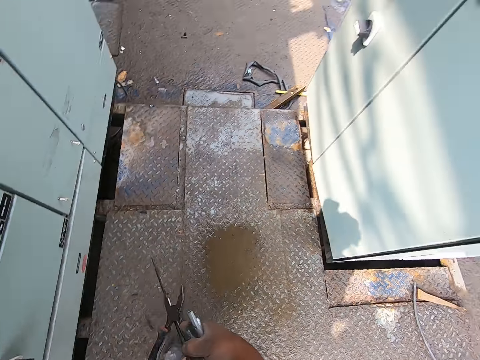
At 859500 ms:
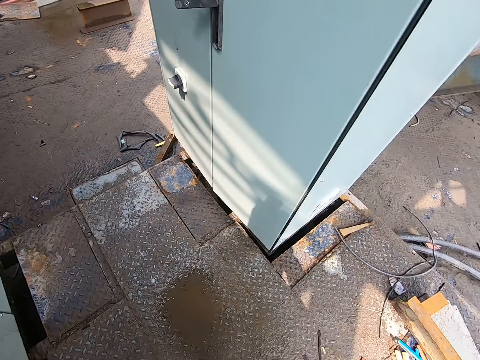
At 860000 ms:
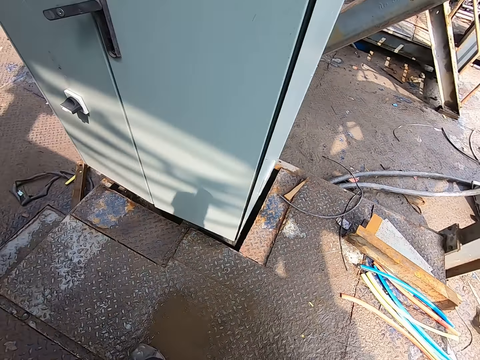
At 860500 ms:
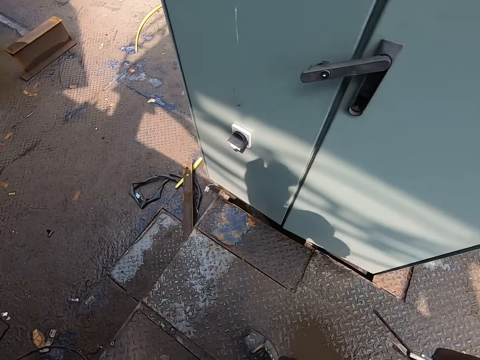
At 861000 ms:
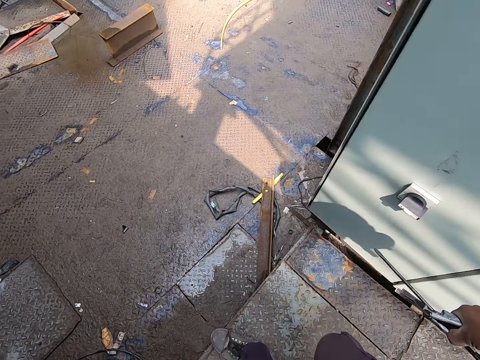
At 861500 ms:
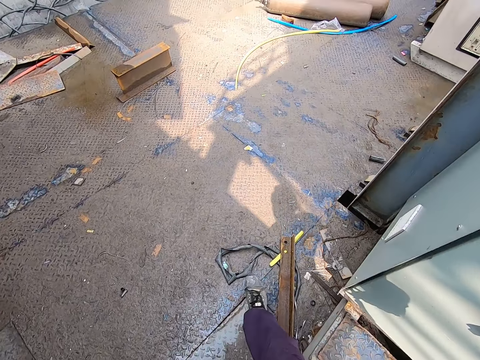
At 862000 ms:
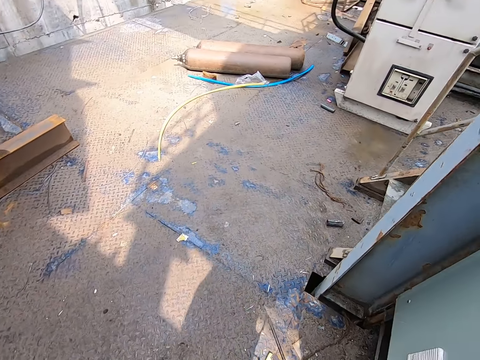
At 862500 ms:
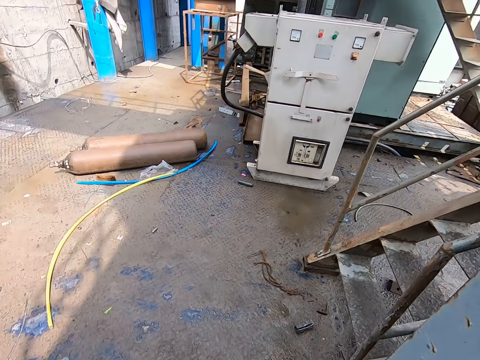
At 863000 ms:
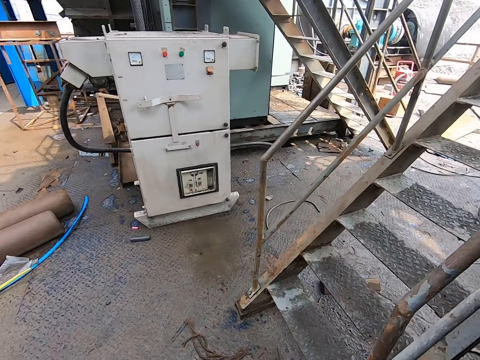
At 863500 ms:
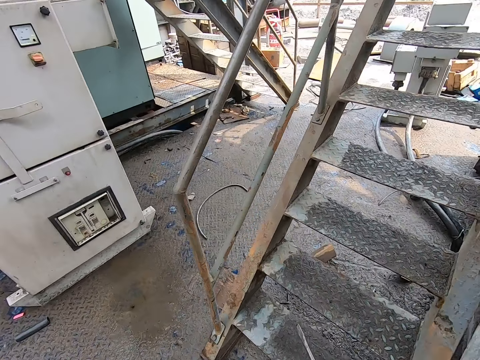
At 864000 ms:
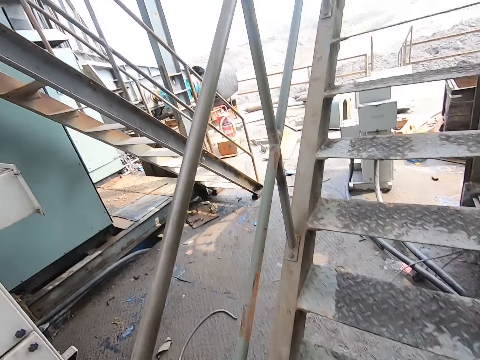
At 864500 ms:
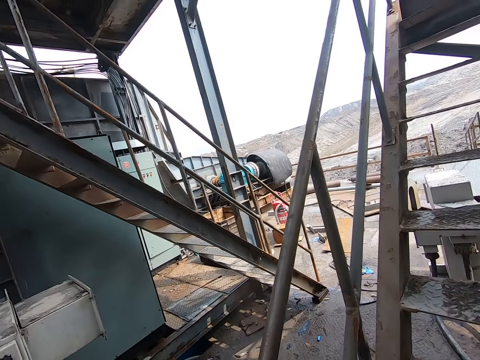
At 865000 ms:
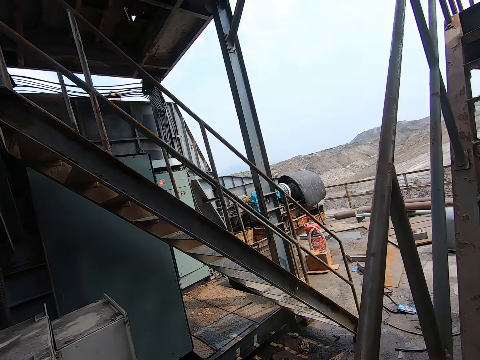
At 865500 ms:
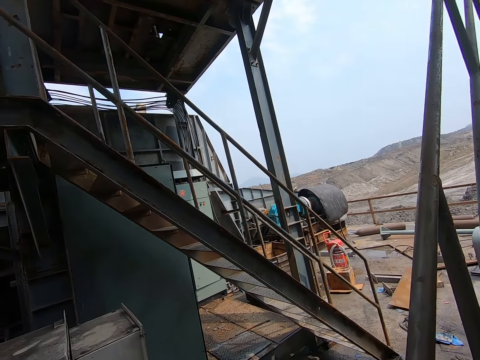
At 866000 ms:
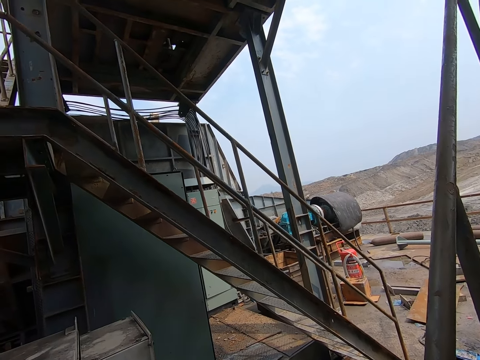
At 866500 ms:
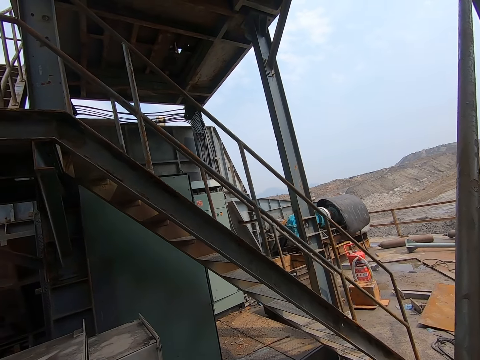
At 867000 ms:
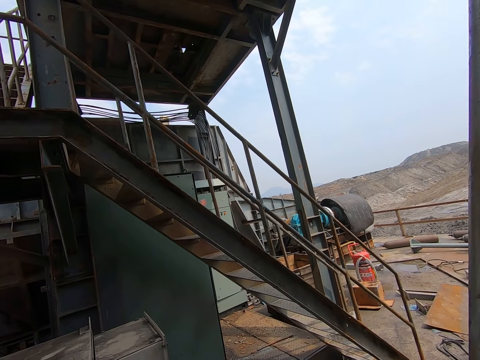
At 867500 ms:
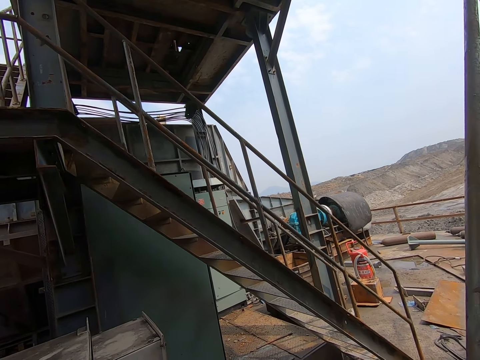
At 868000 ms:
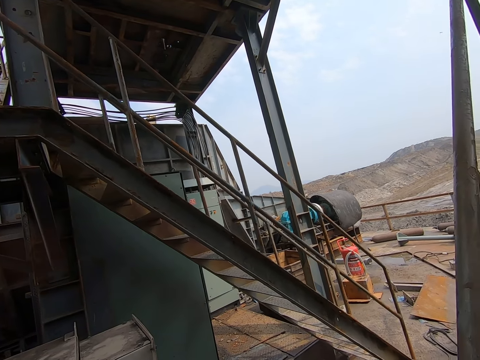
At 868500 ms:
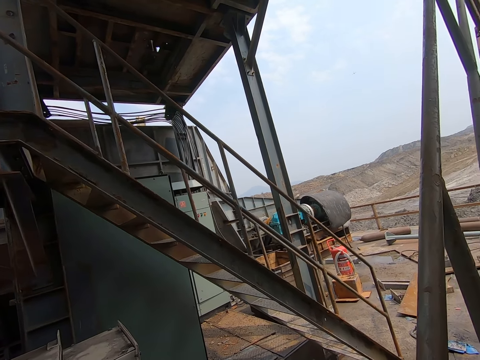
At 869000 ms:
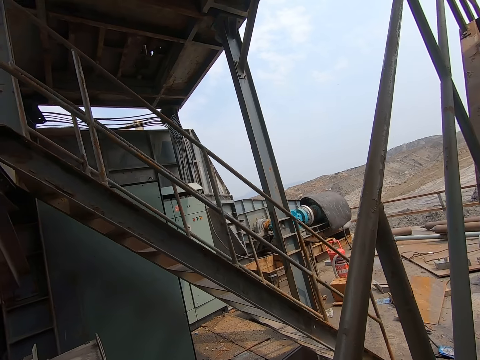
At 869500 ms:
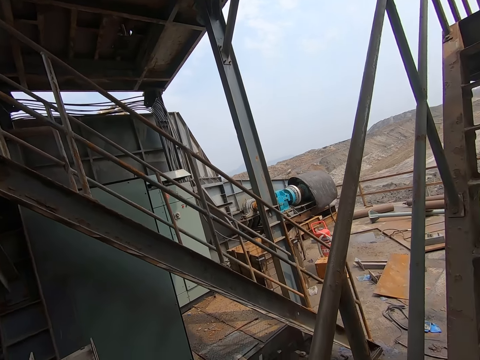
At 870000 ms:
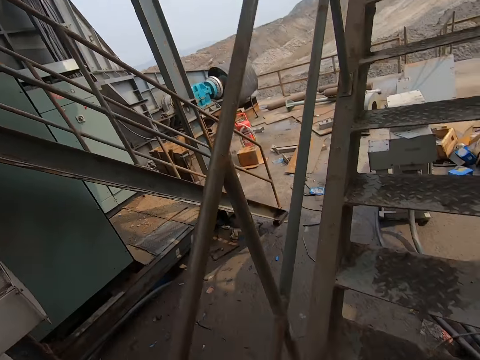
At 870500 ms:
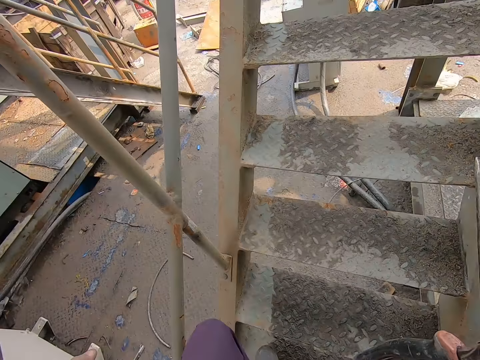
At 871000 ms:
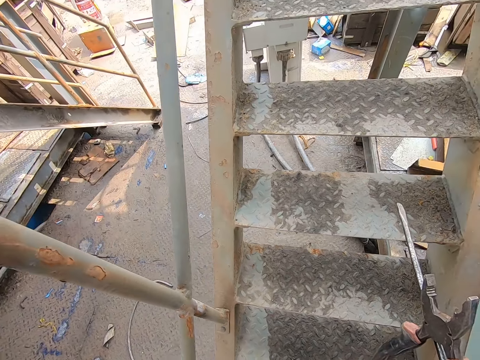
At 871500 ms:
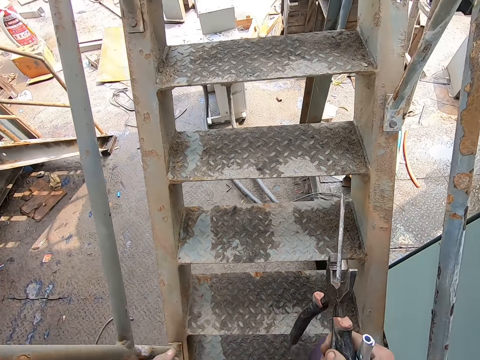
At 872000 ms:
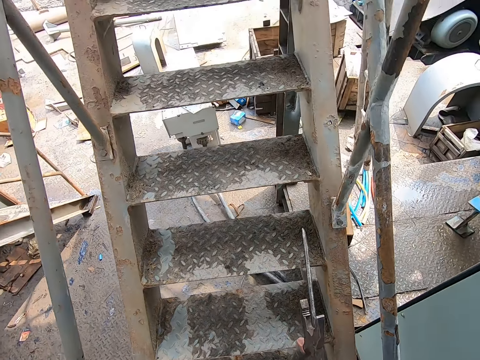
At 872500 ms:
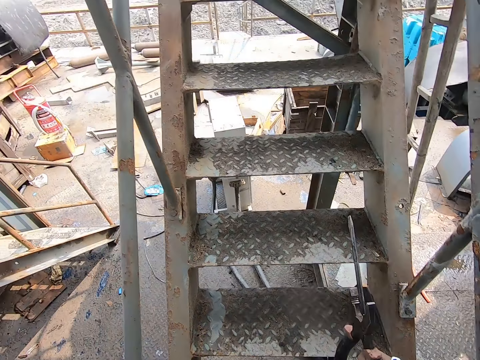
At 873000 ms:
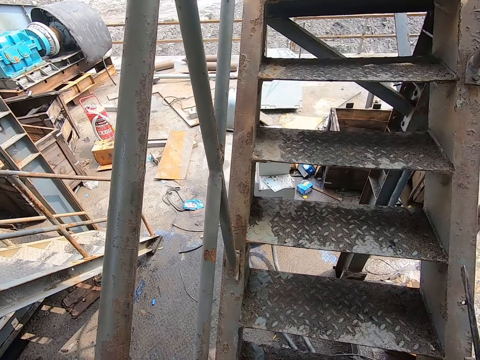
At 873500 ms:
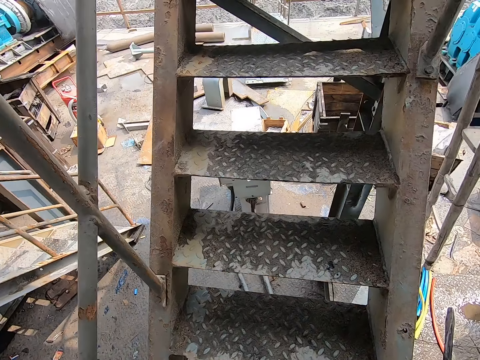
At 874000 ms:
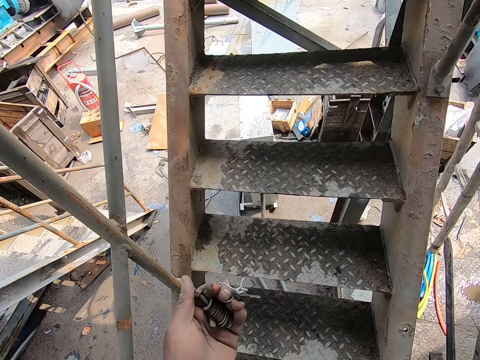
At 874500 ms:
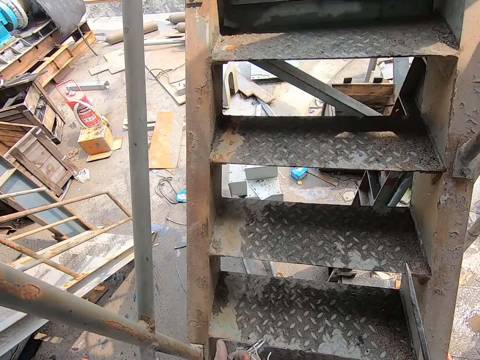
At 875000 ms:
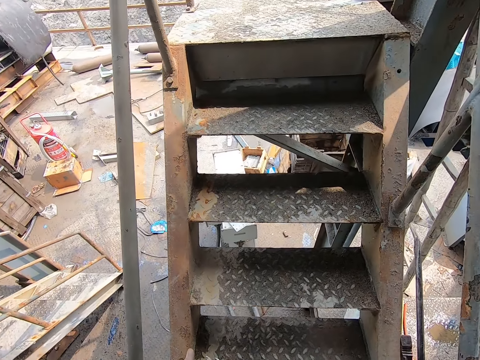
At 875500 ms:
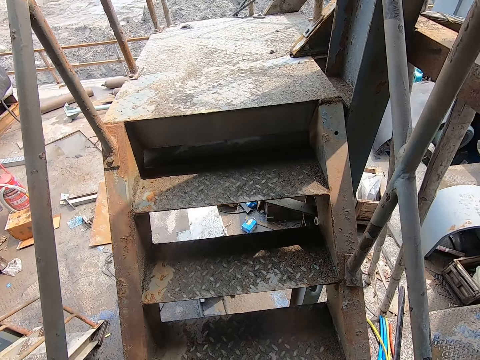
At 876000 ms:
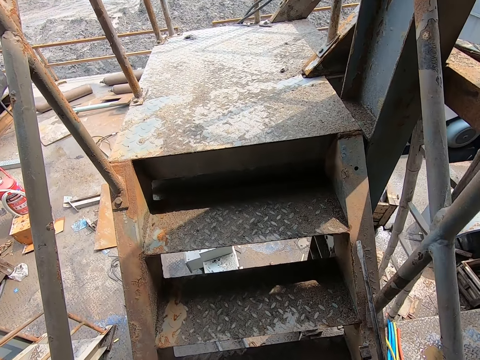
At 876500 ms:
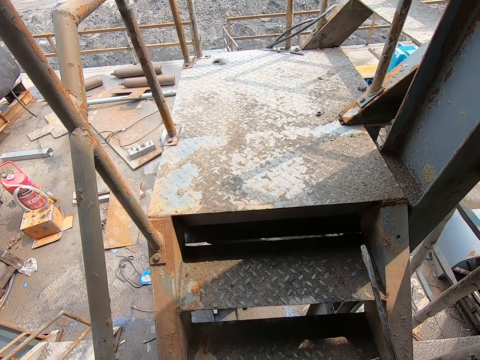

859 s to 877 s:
The camera wearer walks around the garage. They climb up the stairs. They look around. They walk up the stairs.

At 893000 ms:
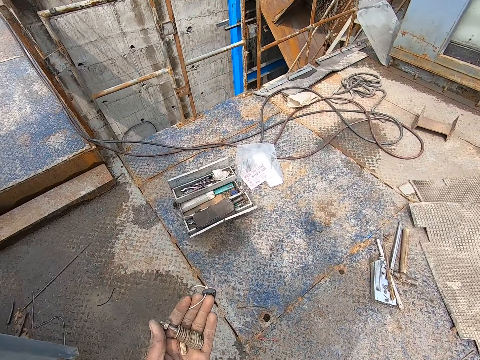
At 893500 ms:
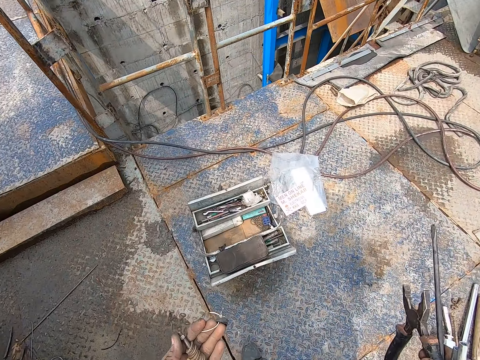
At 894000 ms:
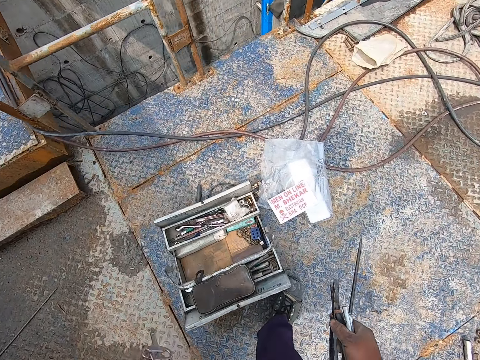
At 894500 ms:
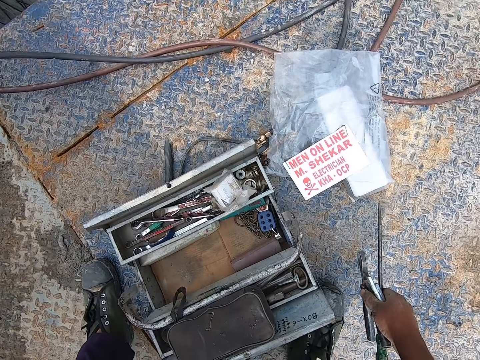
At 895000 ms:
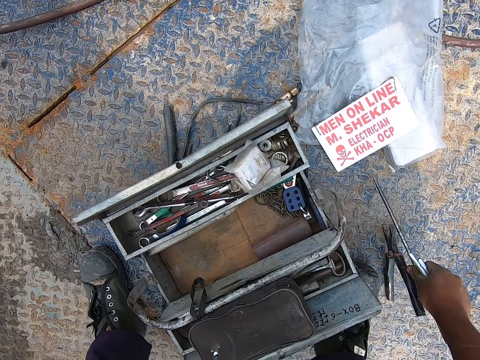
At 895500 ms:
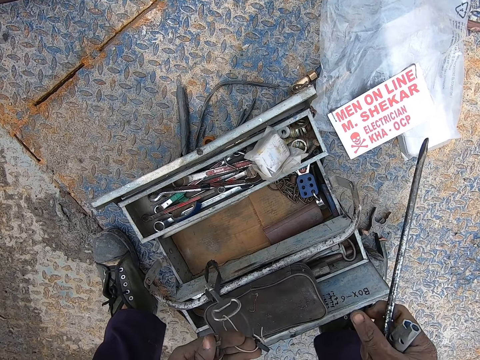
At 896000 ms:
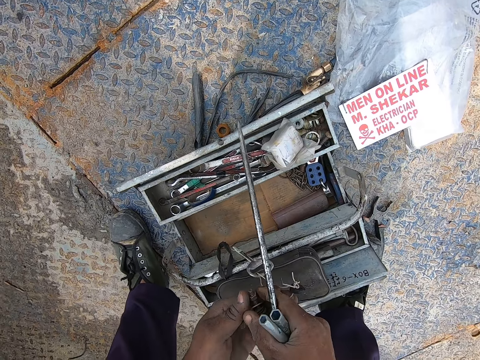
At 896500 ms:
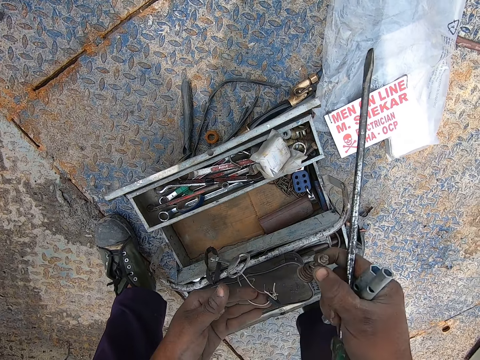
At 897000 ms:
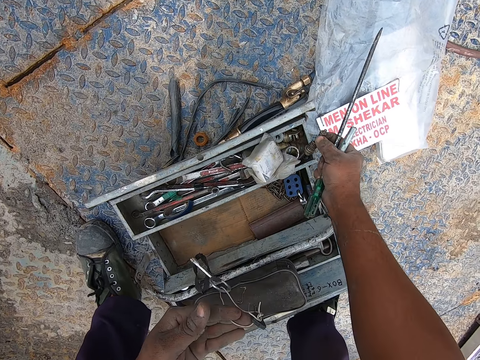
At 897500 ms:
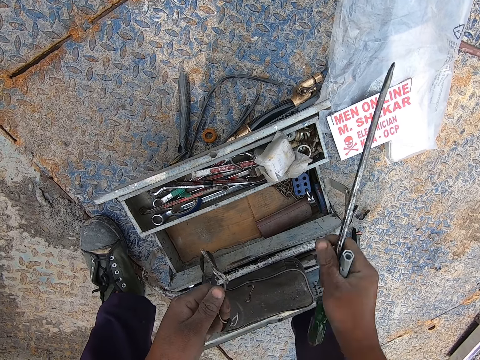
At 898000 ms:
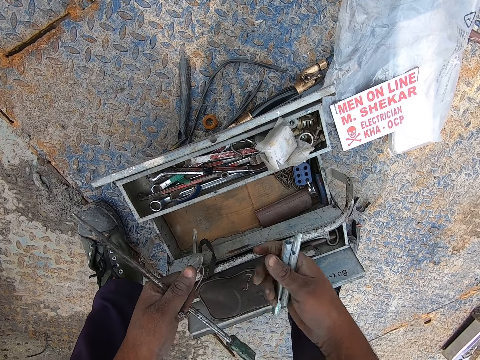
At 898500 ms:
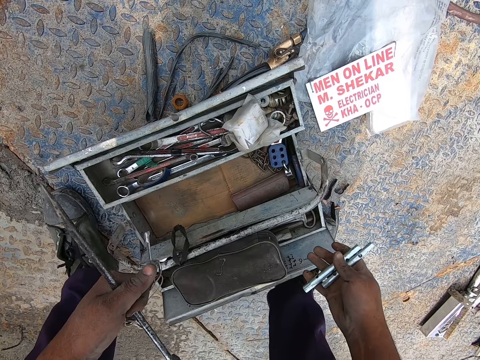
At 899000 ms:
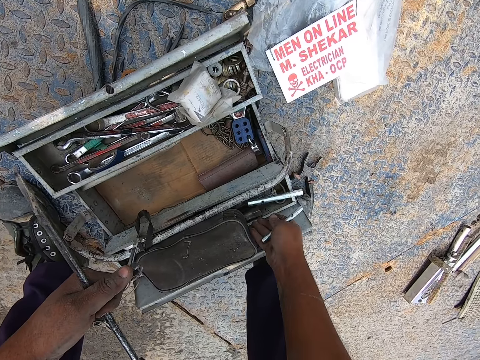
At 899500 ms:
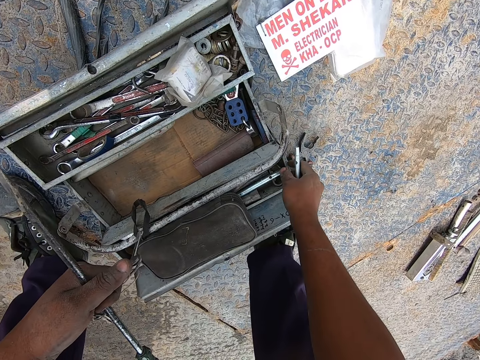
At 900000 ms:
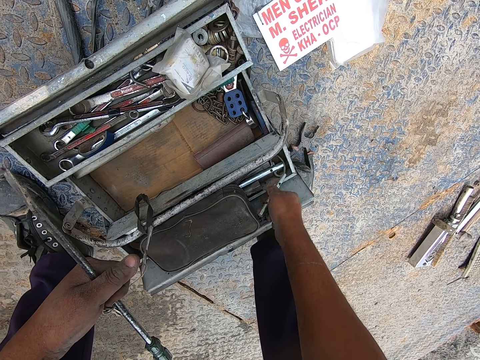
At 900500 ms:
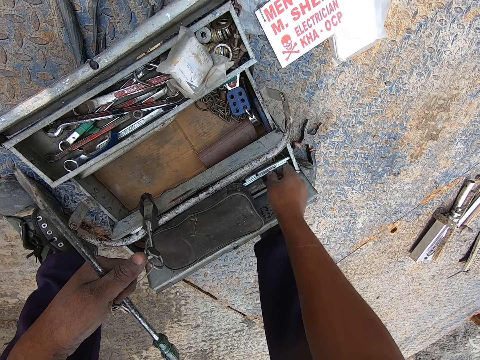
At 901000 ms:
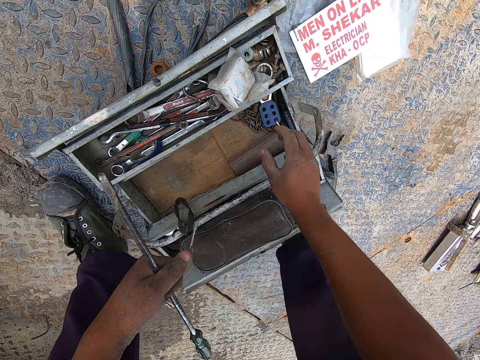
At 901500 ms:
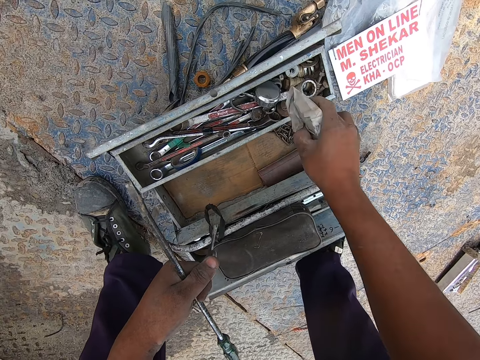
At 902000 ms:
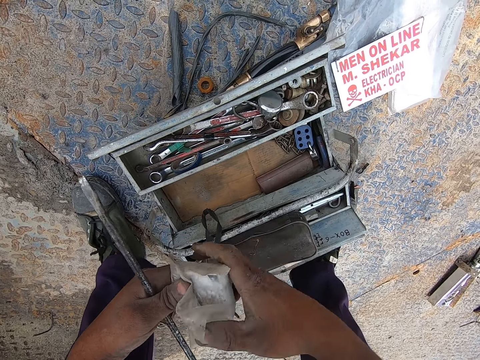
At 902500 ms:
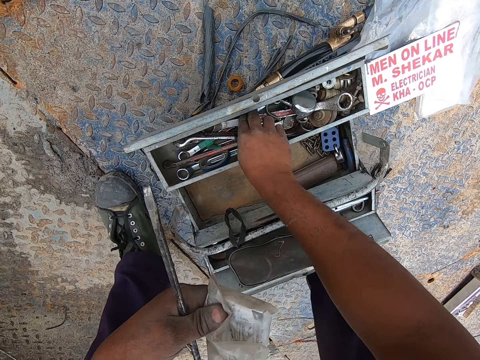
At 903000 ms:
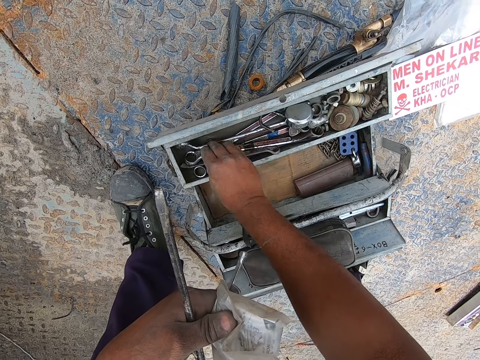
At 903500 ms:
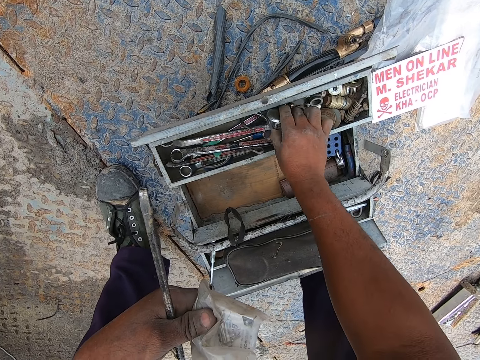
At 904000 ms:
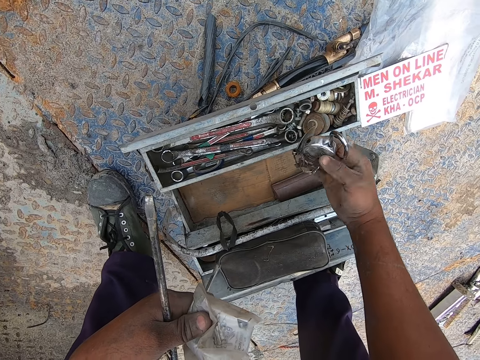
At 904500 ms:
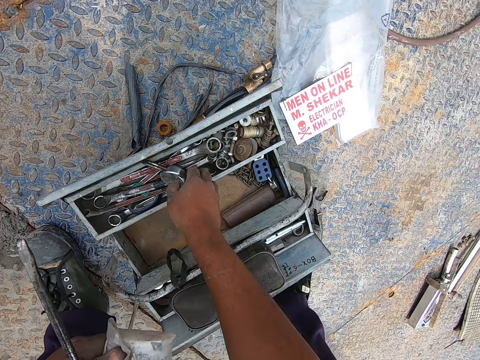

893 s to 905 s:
The camera wearer drops the pliers on the floor. They put the bolt in the tool box. They drop metals in the tool box. They put the box spanner in the tool box. They pick the zip lock bag from the tool box. They move the wrenches in the tool box. They pick the padlock from the tool box and place the padlock back to the tool box.
